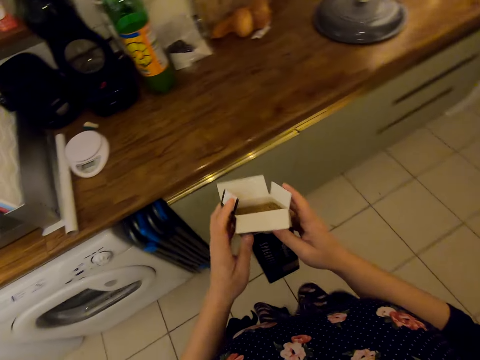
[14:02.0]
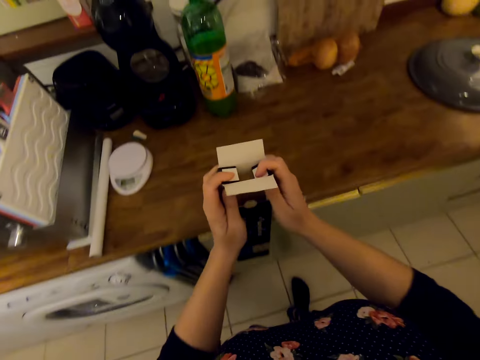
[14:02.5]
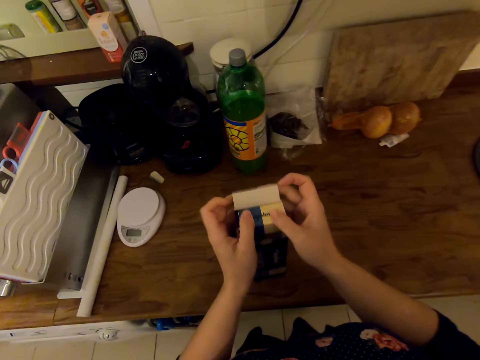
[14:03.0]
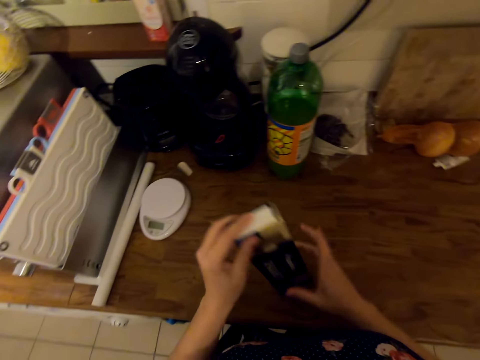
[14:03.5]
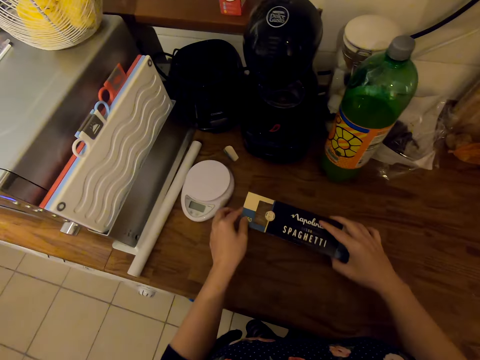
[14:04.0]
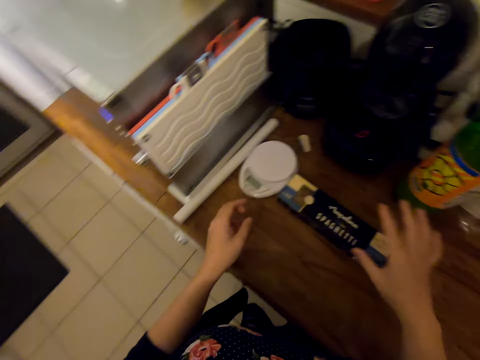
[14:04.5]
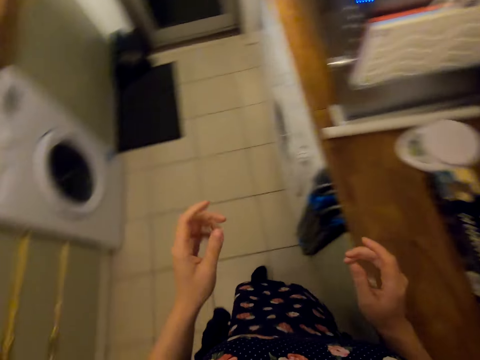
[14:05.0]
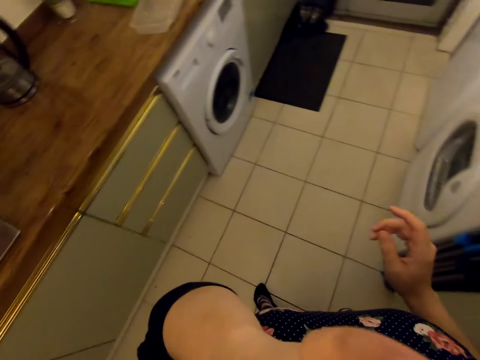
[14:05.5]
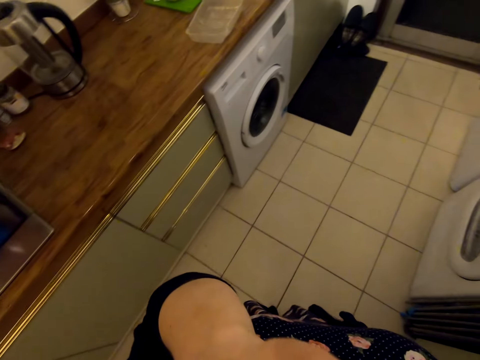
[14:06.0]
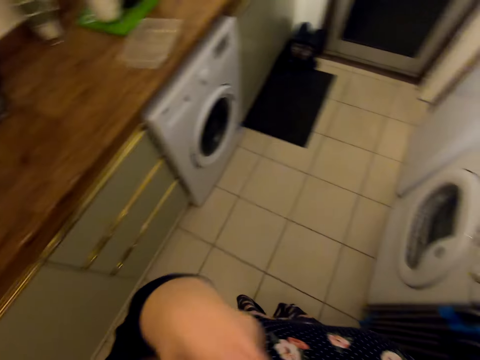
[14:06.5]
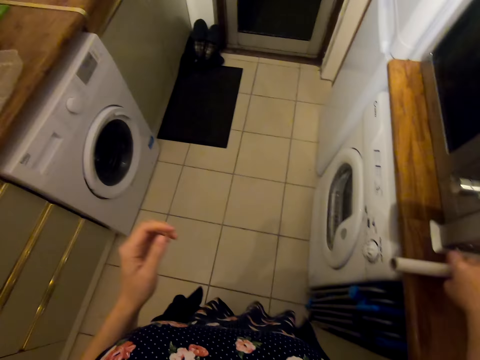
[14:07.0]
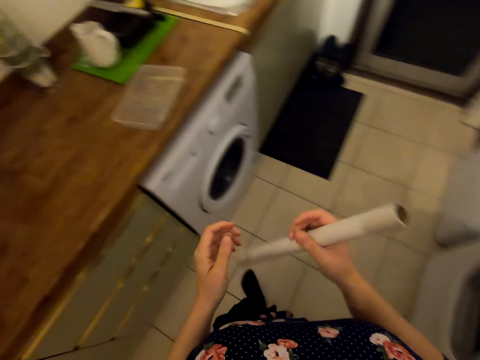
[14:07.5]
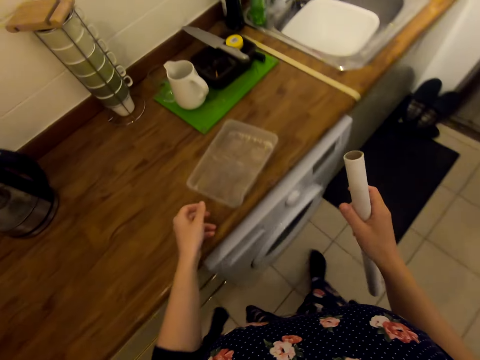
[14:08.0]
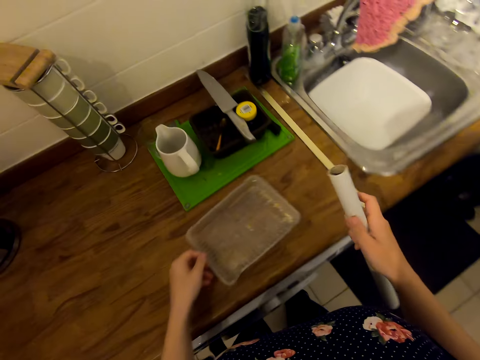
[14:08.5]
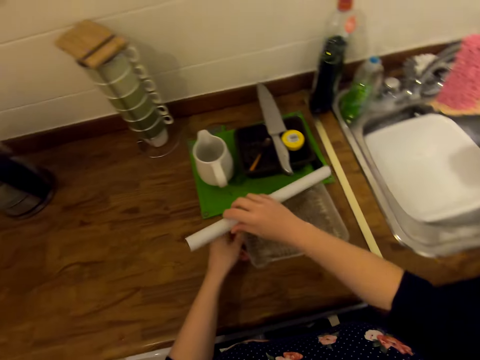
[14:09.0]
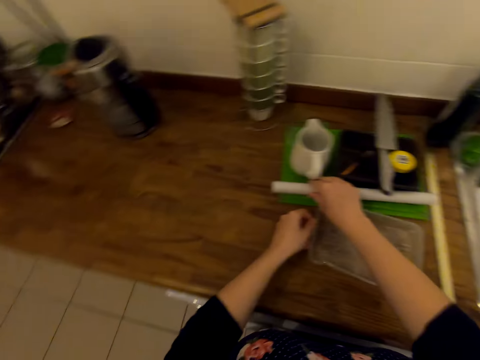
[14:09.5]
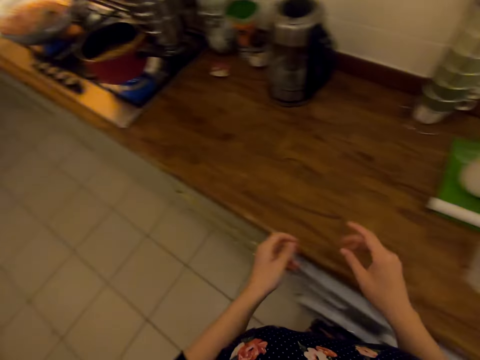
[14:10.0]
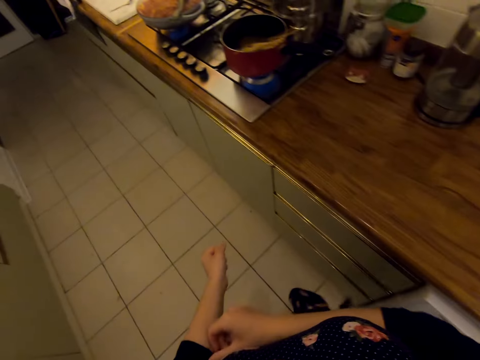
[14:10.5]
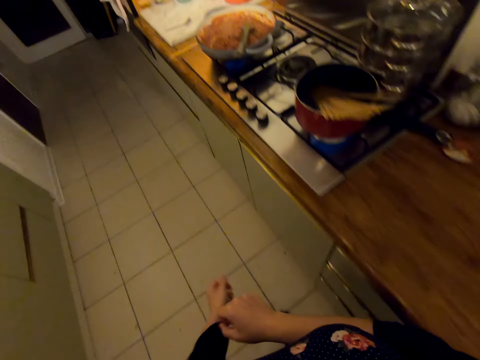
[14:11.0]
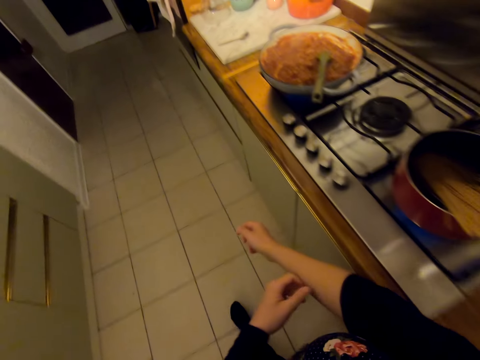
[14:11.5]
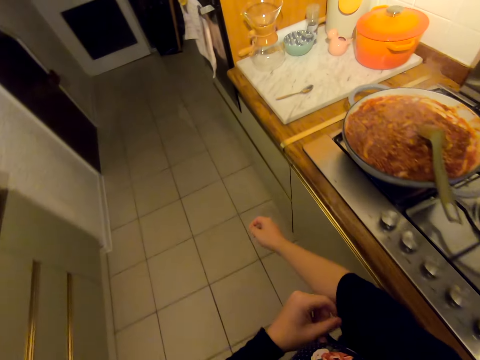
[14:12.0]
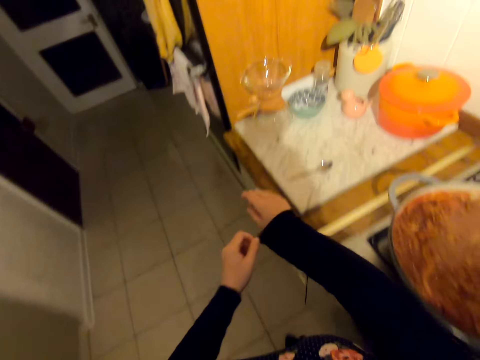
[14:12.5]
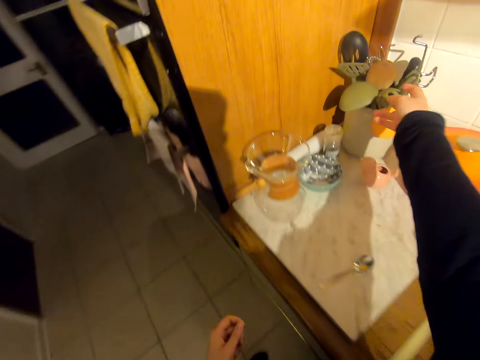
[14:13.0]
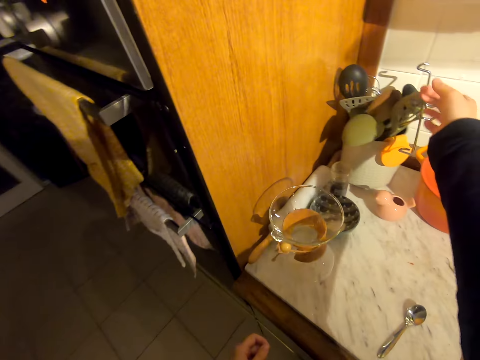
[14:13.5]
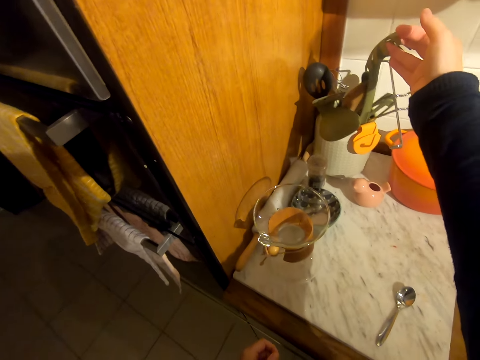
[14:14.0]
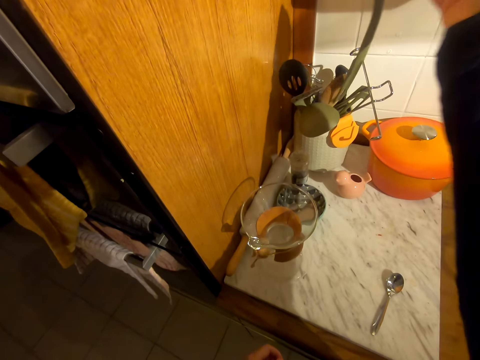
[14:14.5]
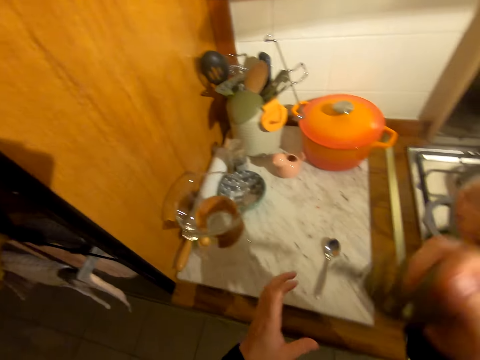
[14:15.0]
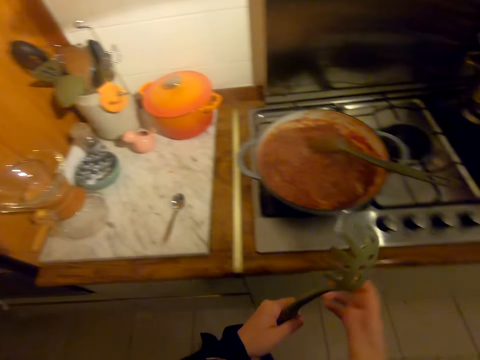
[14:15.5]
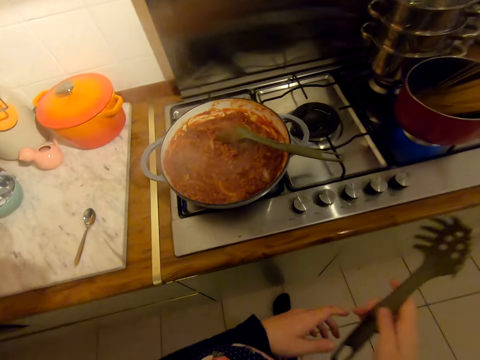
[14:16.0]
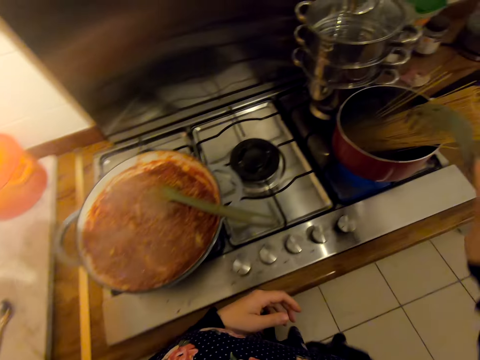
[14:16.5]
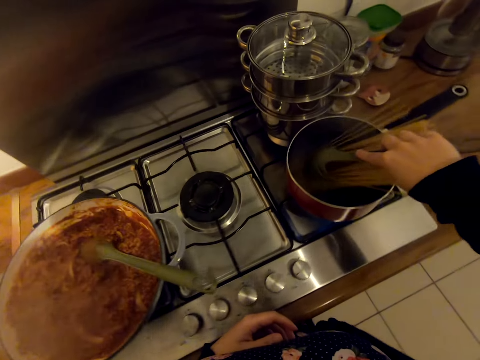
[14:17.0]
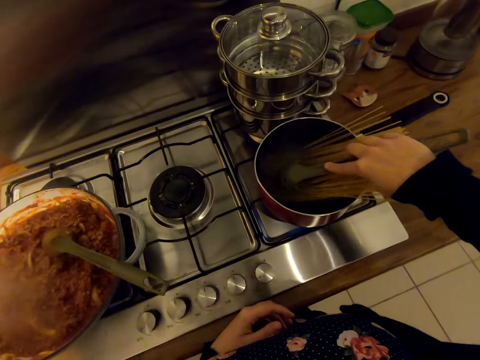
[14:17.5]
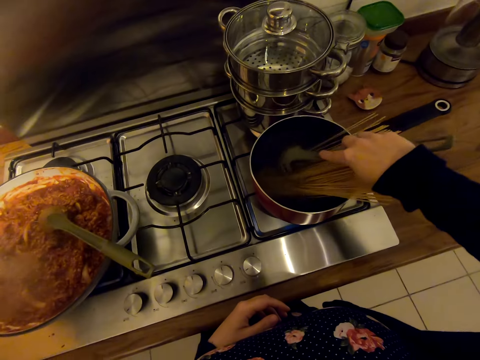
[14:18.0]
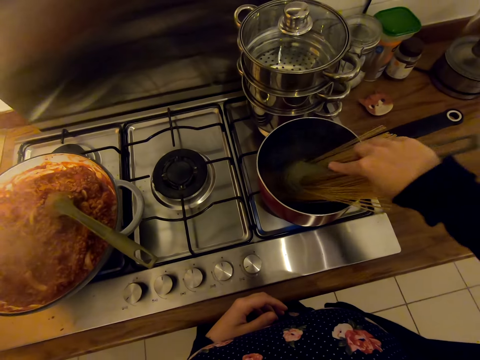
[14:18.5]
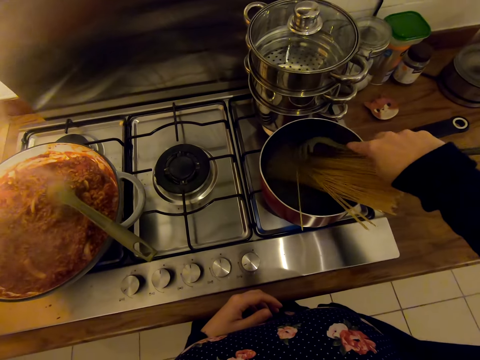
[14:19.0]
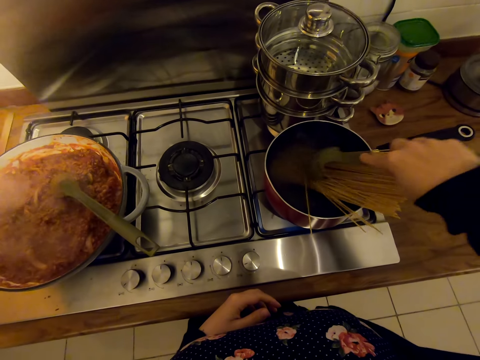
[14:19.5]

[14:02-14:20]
The camera wearer closes a packet of spaghetti. She puts the spaghetti packet on the countertop. She stands on the floor. She picks up a piece of paper on the countertop. She walks on the floor. She moves a plastic plate sideways. She puts the piece of paper on the countertop. She walks on the floor. She makes her clothes on her hands. She picks up a spoon in the tin on the countertop. She walks on the floor. She stirs the spaghetti in the cooking pot.

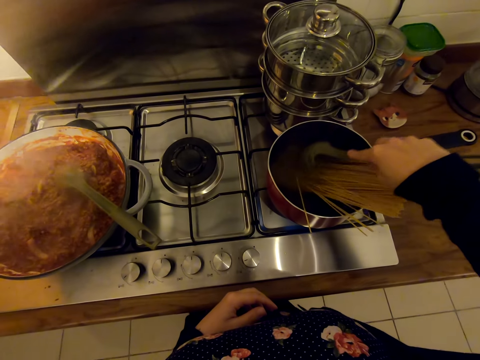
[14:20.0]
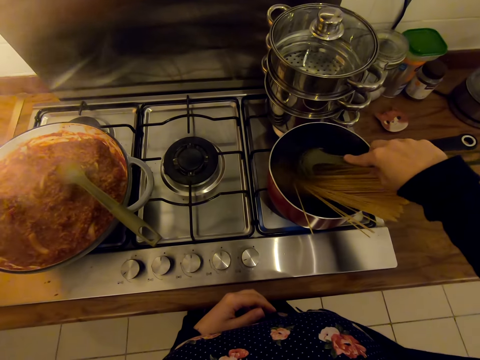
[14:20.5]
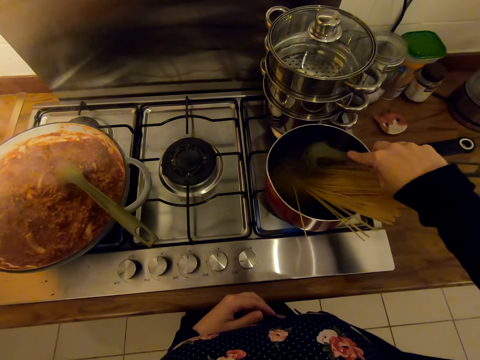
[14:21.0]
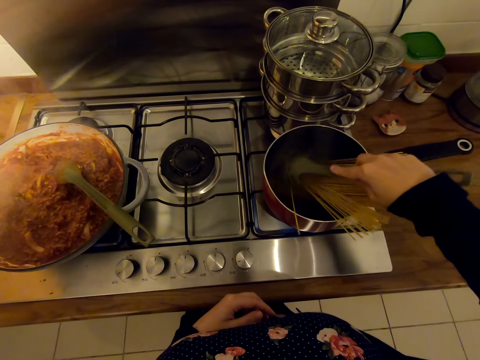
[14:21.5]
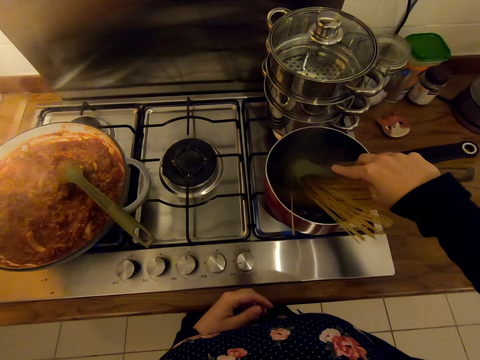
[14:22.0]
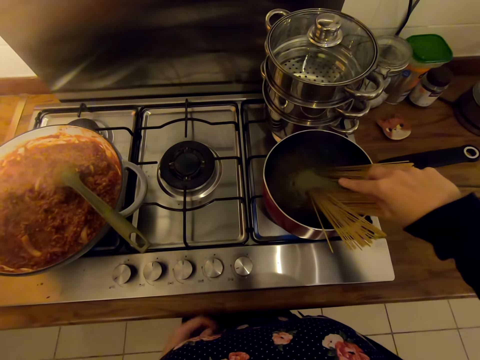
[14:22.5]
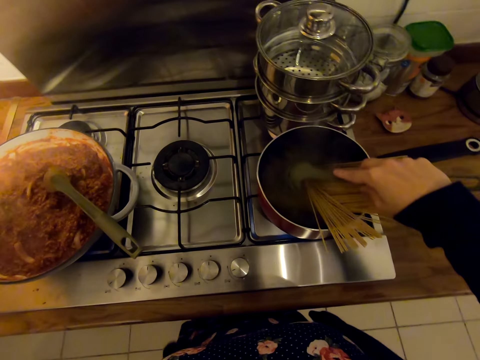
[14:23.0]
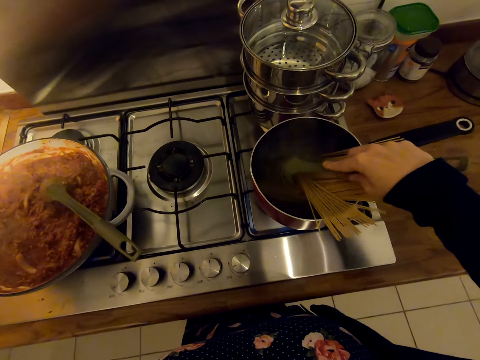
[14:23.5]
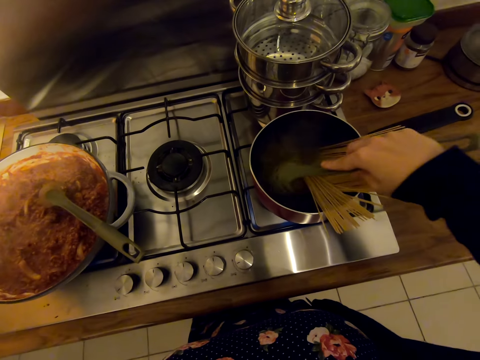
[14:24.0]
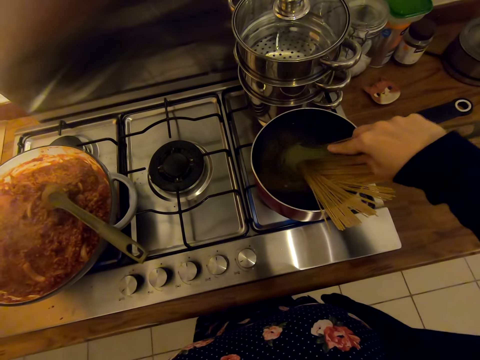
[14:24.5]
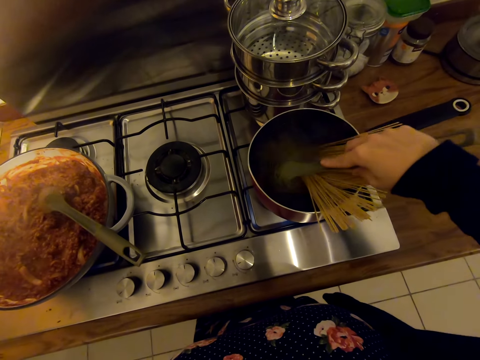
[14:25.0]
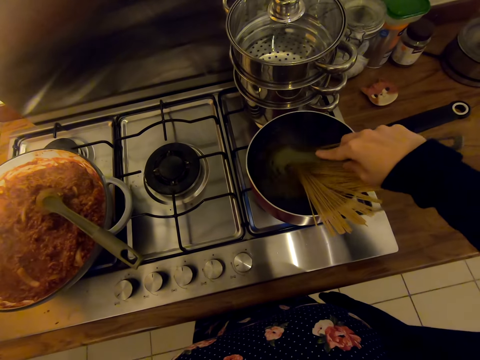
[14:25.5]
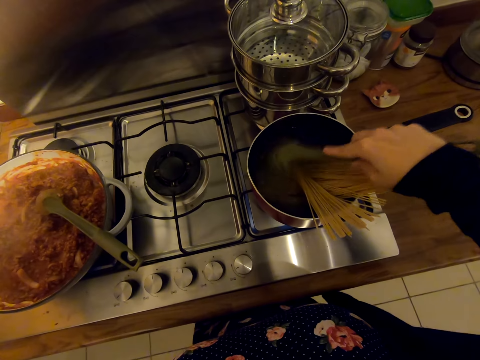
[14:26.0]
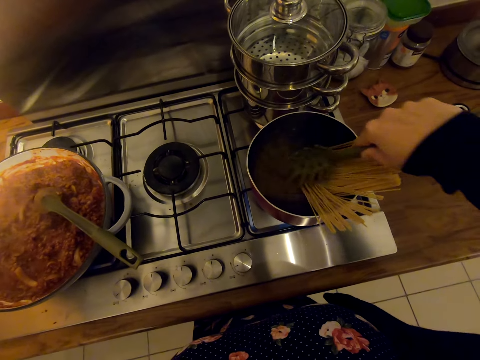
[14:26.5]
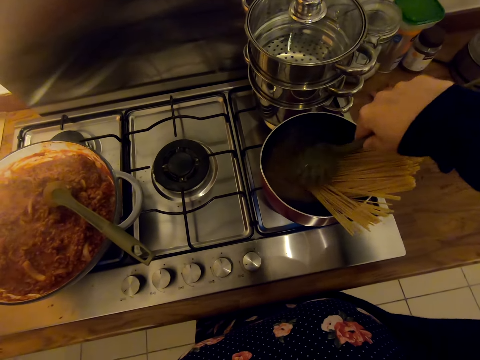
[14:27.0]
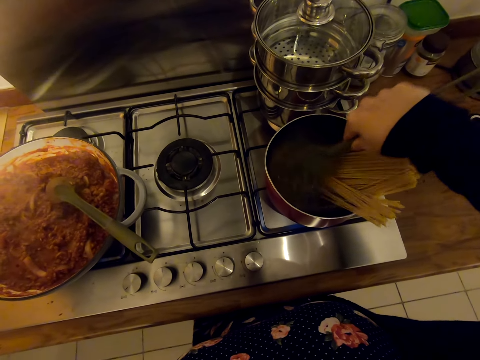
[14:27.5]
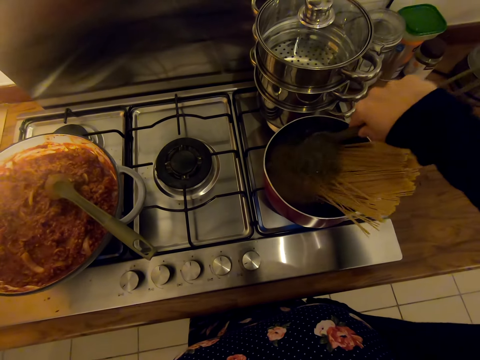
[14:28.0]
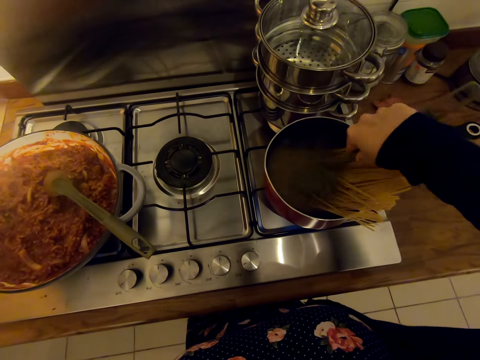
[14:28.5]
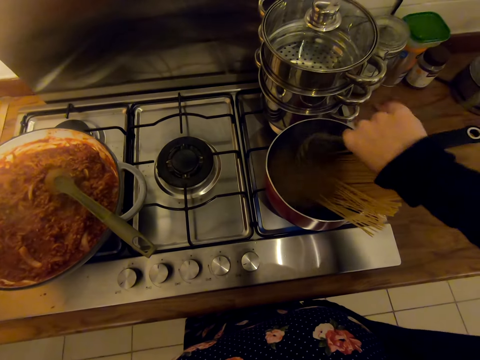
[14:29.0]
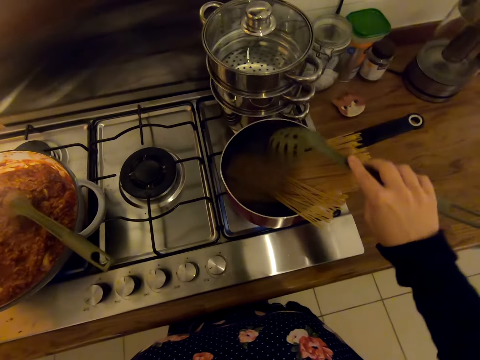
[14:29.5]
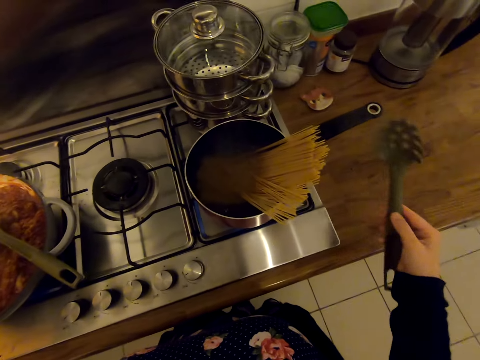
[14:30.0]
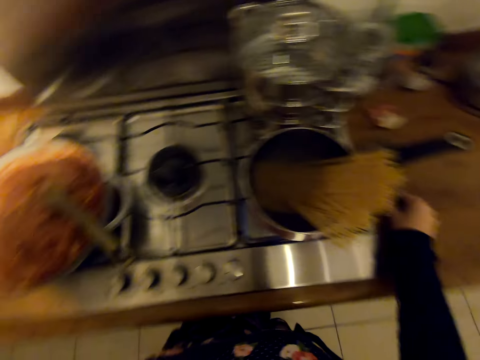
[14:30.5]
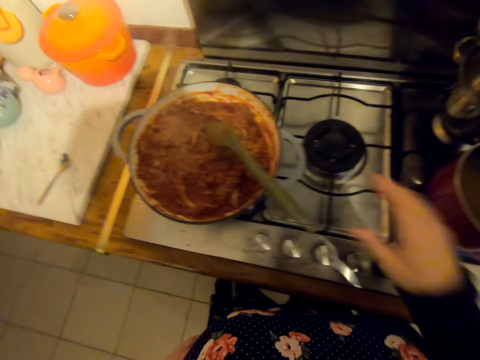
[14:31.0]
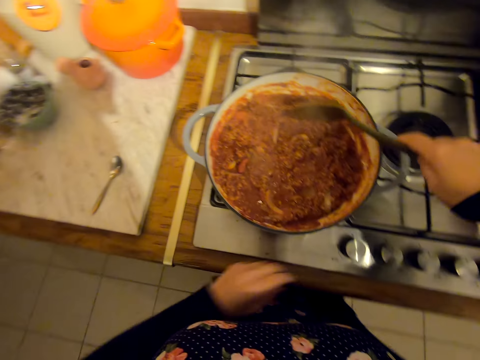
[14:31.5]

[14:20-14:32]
The camera wearer puts a spoon on the countertop.
